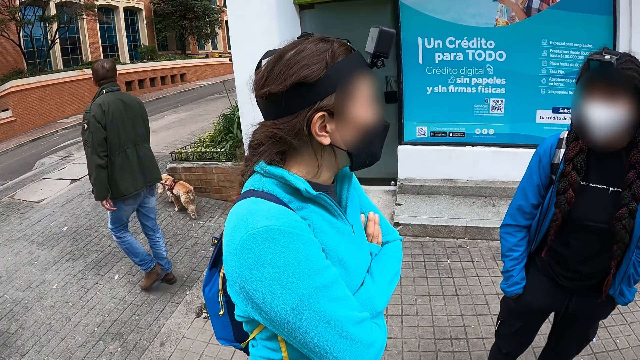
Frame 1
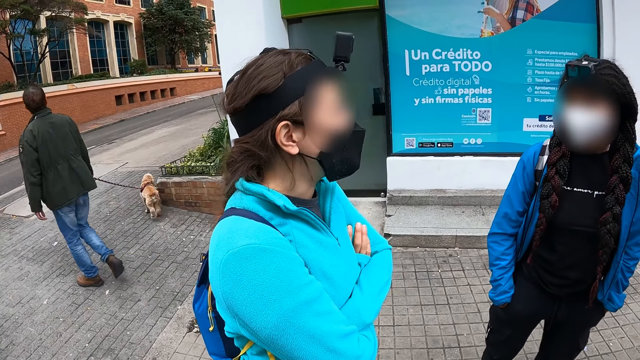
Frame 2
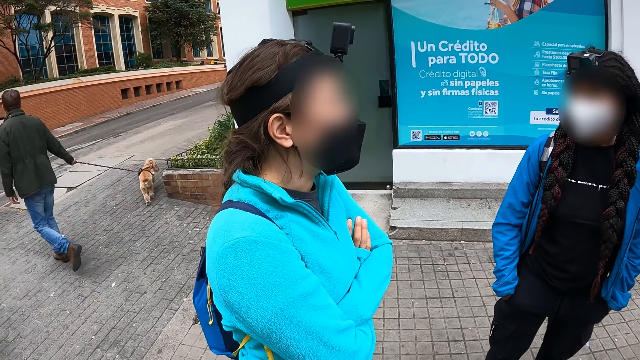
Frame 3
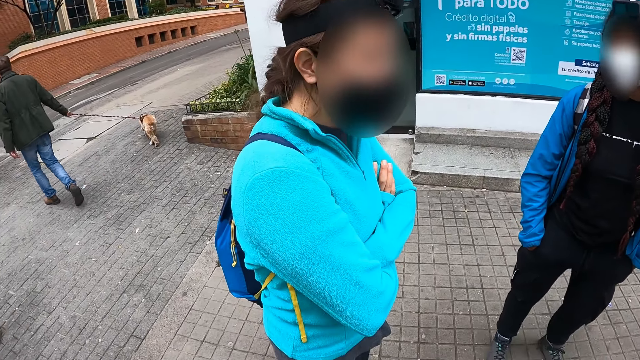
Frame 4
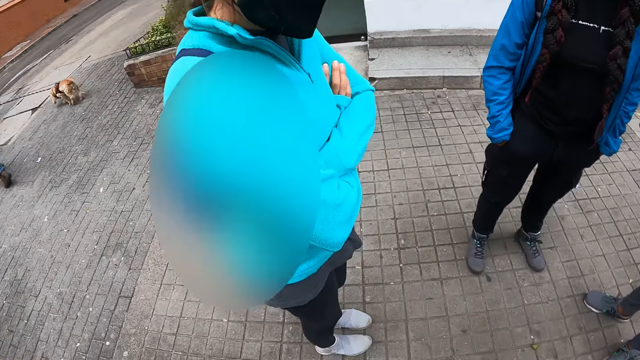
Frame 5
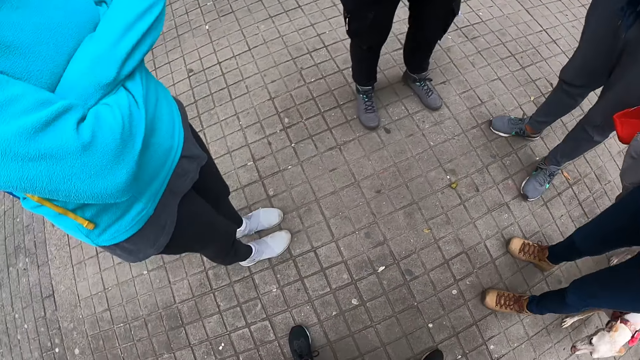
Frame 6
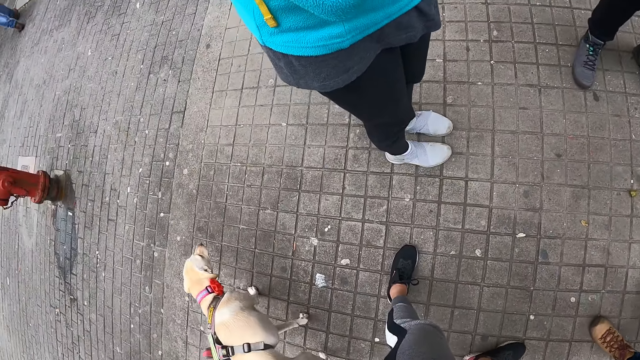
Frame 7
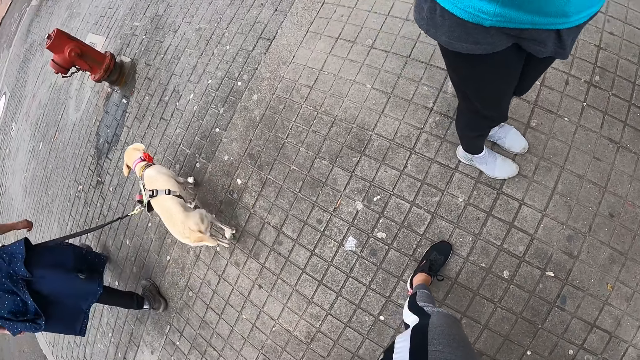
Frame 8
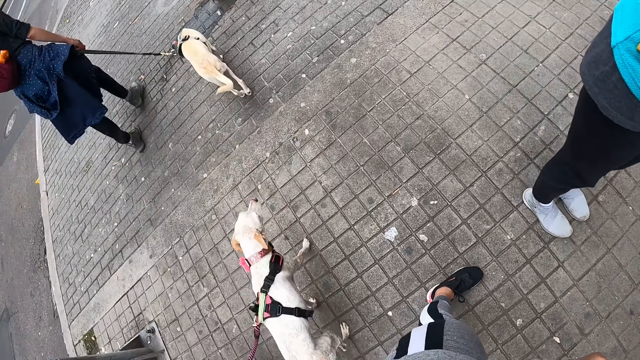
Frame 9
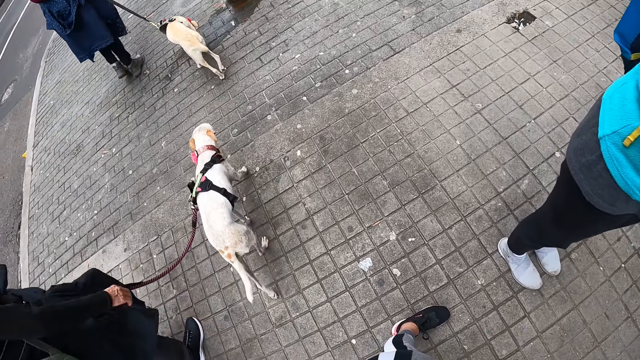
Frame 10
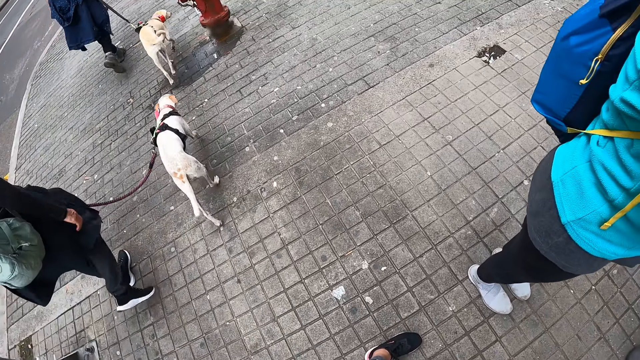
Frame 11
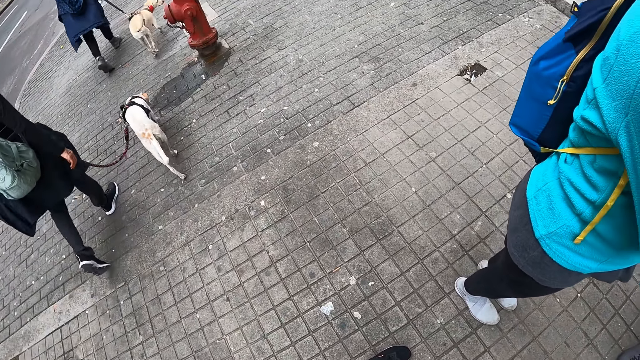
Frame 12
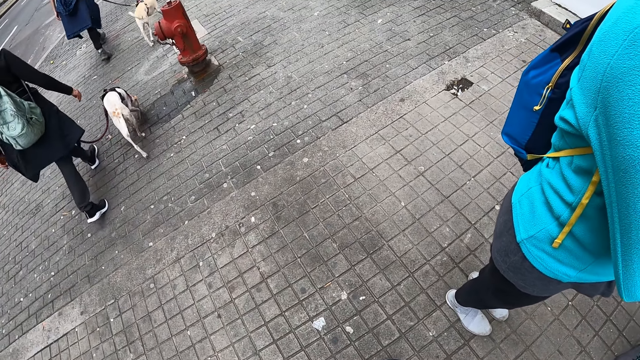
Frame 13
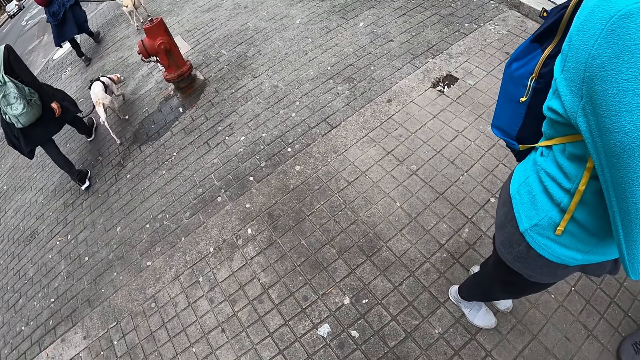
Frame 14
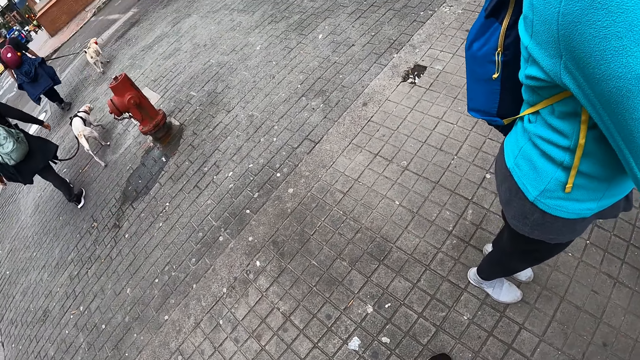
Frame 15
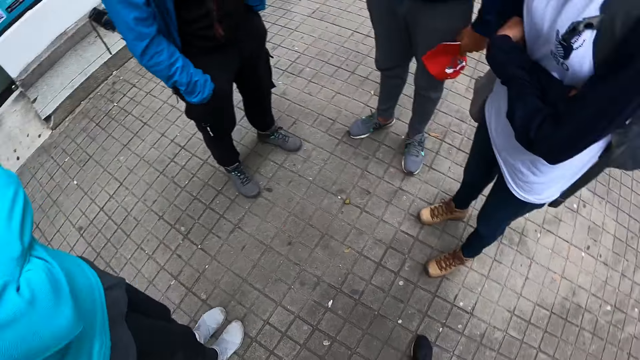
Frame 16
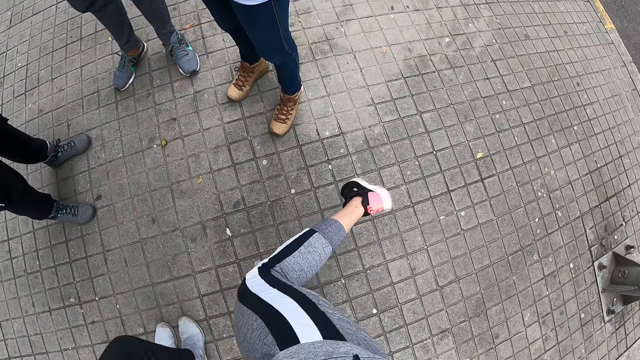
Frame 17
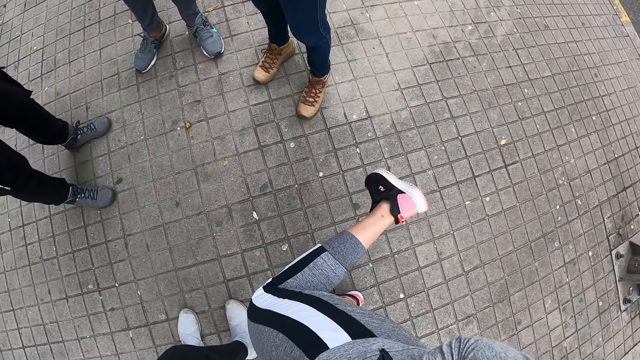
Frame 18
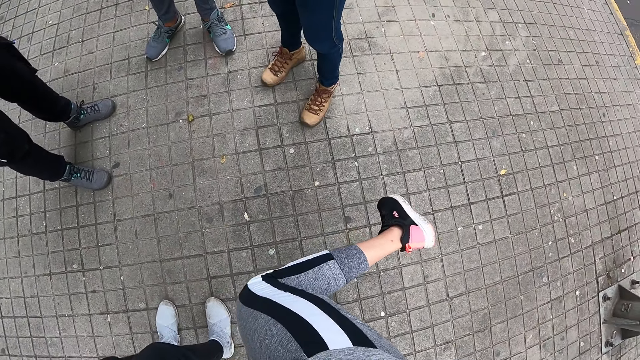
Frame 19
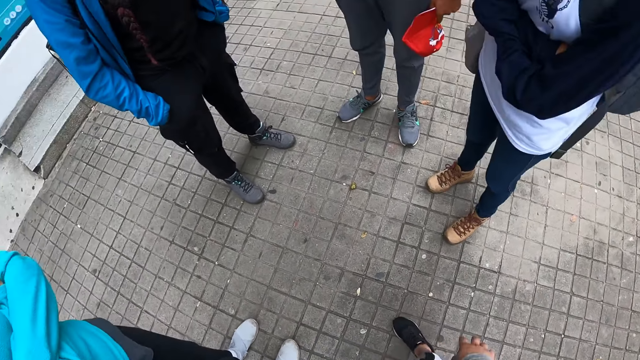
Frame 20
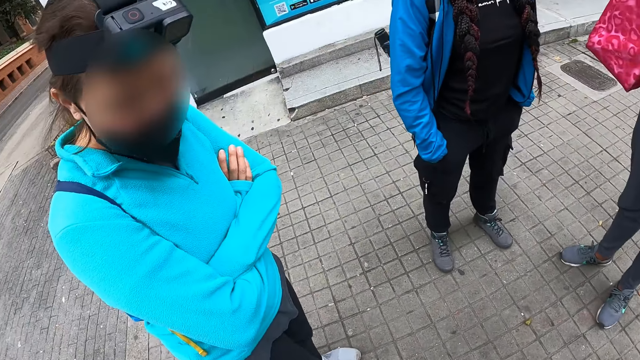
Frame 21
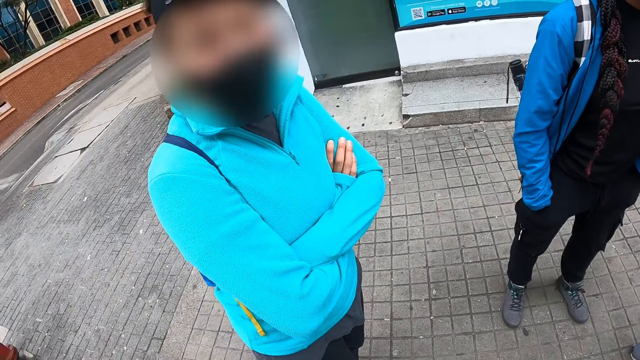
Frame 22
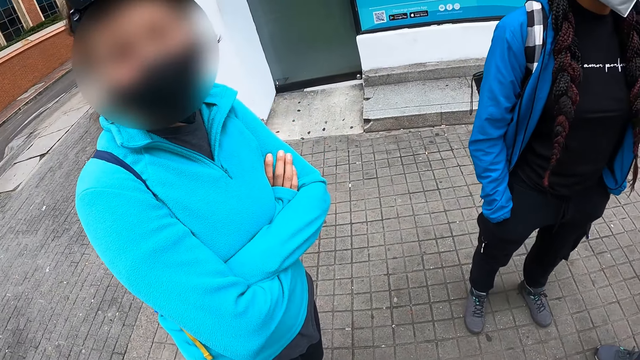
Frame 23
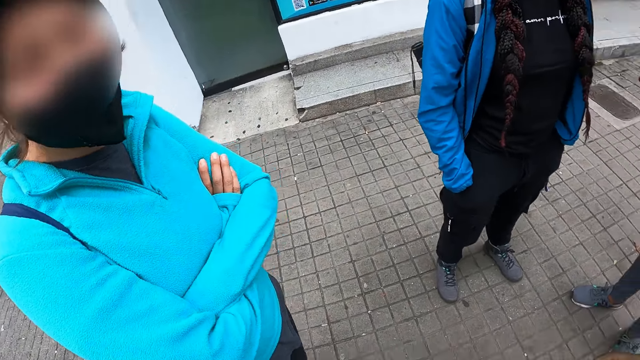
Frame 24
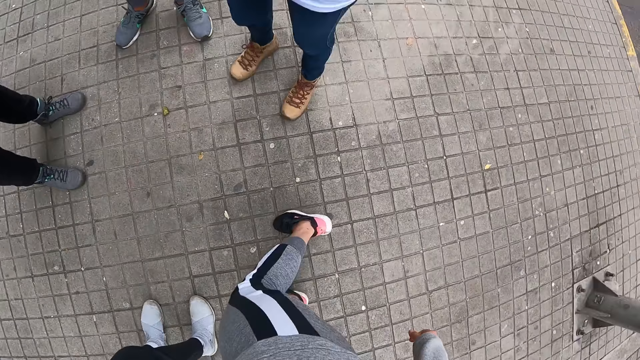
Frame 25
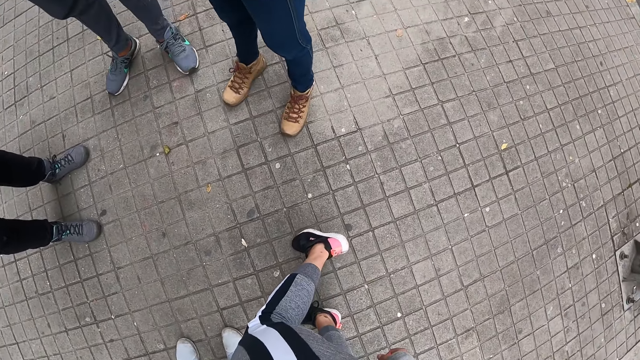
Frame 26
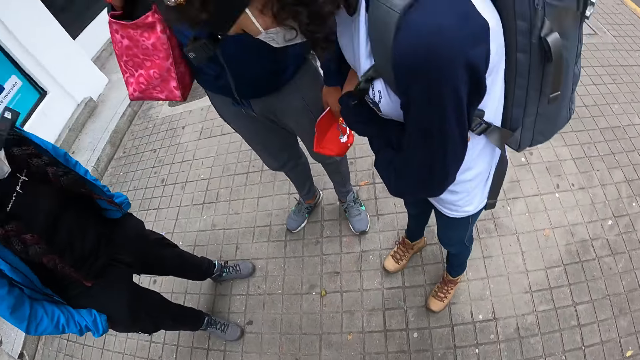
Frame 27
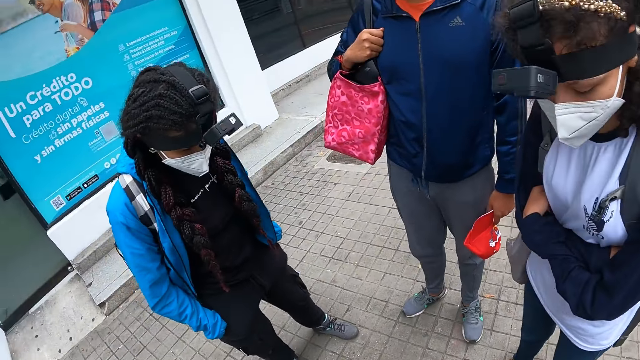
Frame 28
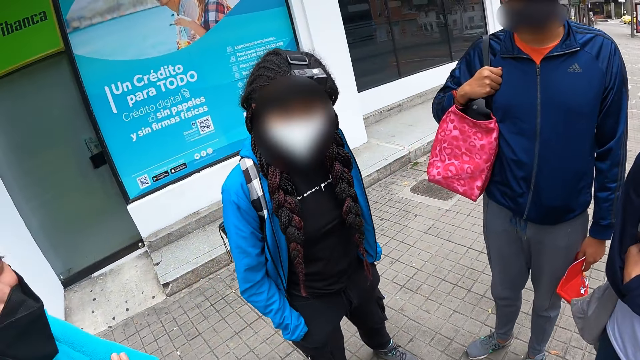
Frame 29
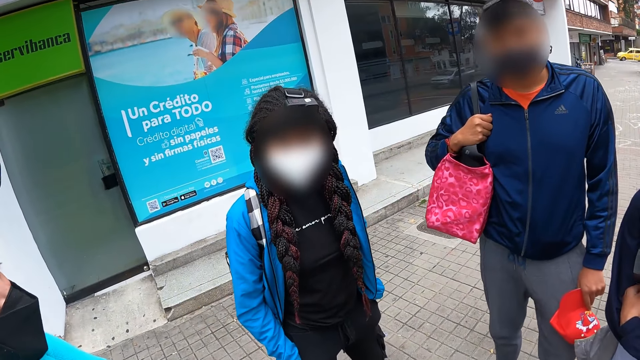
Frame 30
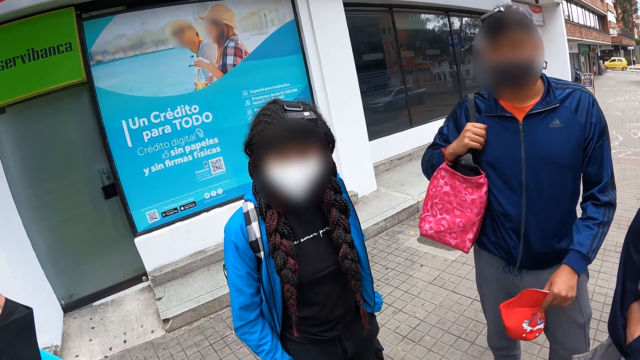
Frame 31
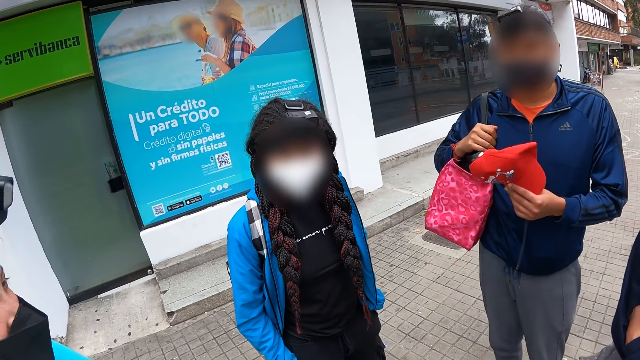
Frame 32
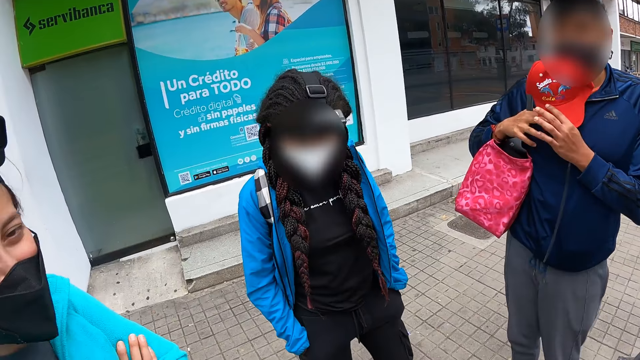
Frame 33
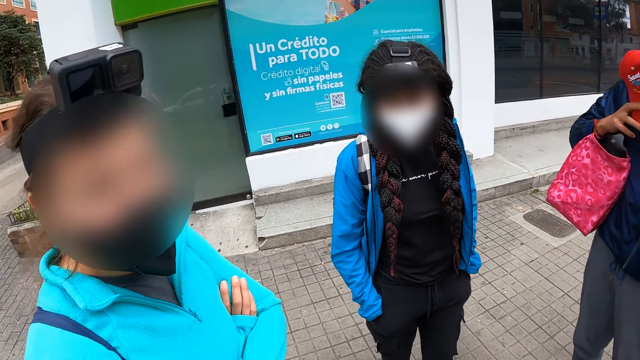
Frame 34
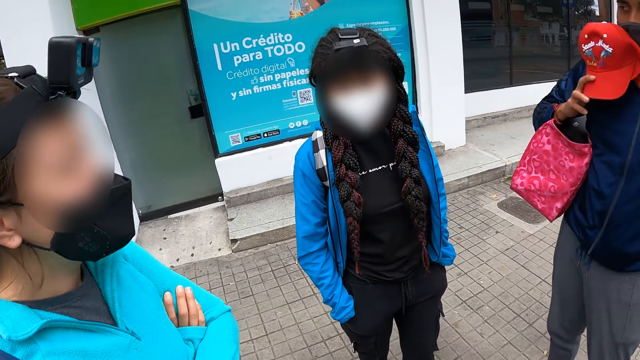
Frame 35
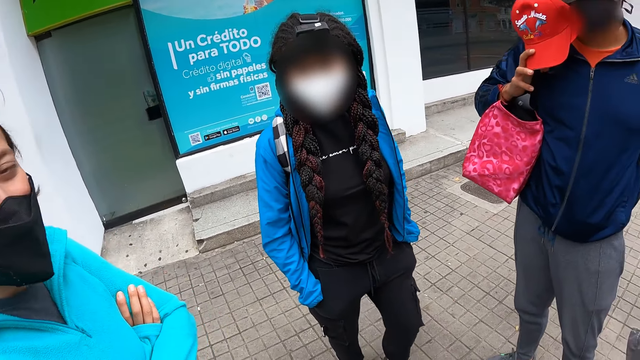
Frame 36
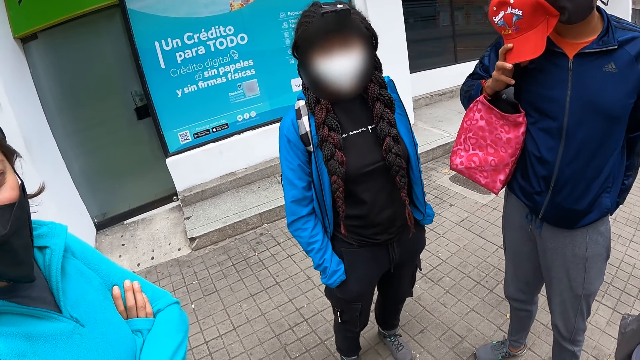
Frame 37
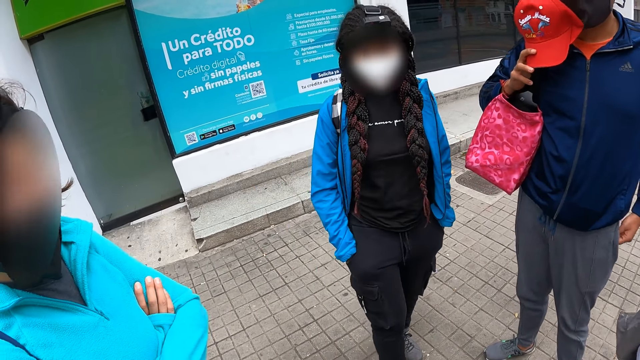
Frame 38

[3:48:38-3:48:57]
A dog and a woman walk past the left hand side of the camera wearer. Another dog and a man walk past the left hand side of the camera wearer. The camera wearer lifts her right leg up. She interacts with another woman. She interacts with the other woman, two more women and the man.

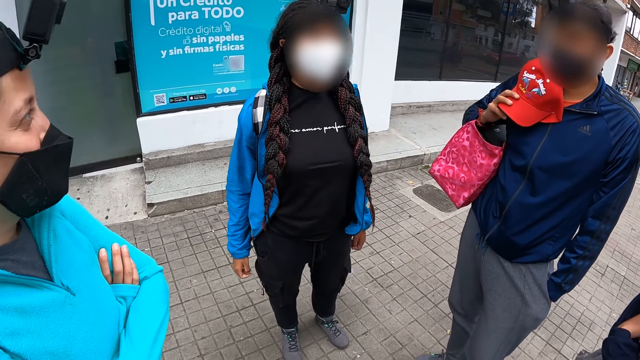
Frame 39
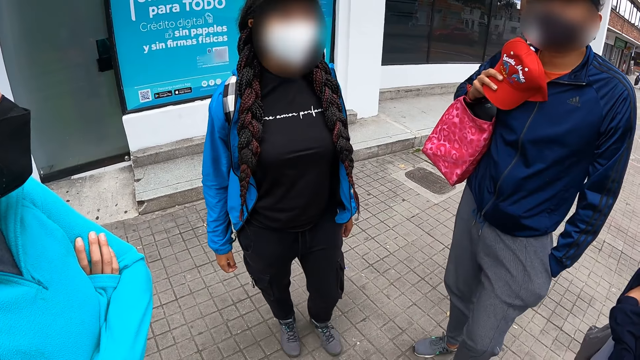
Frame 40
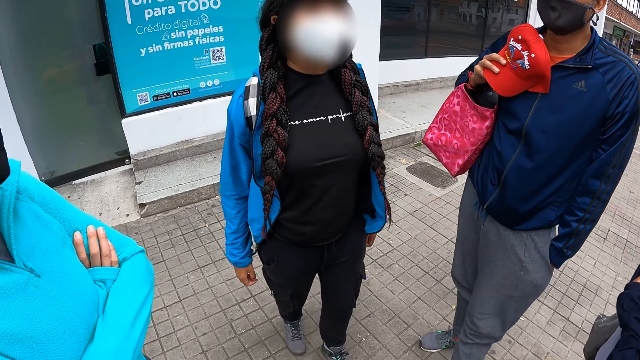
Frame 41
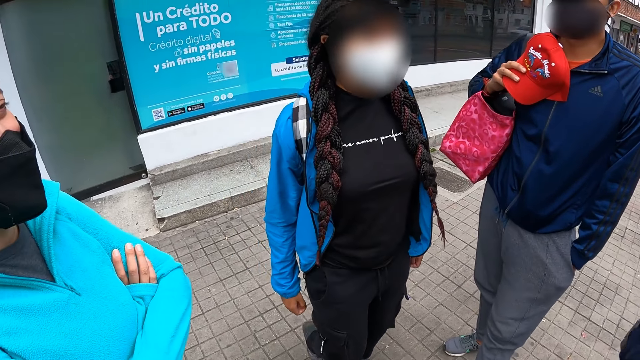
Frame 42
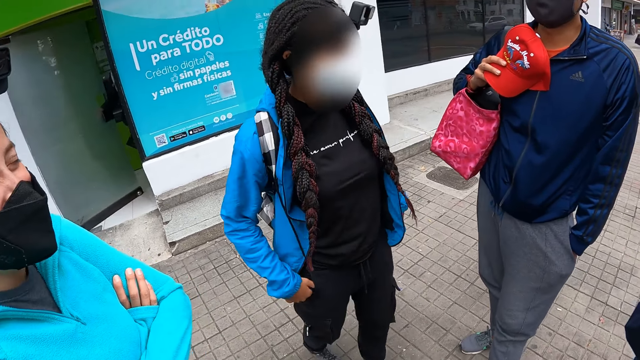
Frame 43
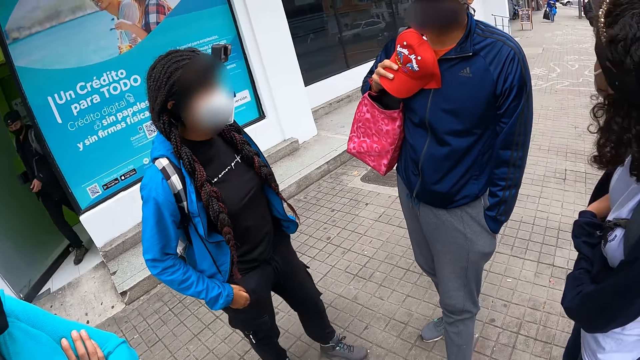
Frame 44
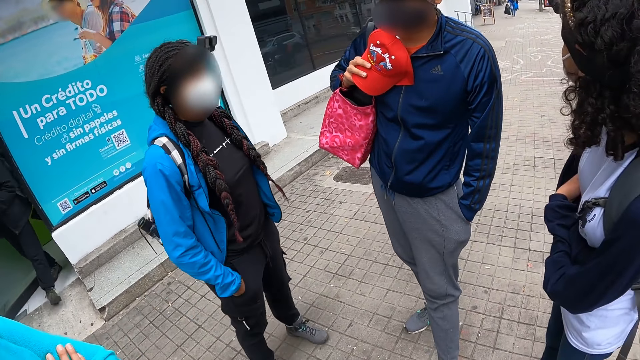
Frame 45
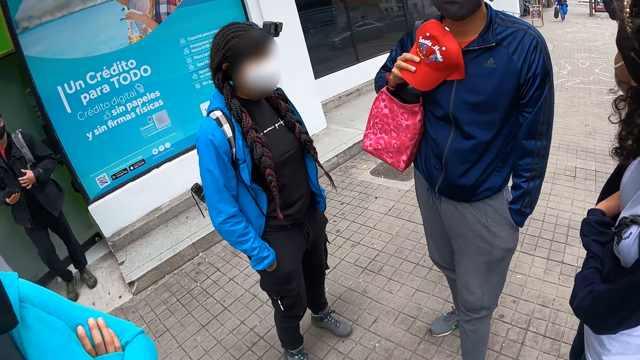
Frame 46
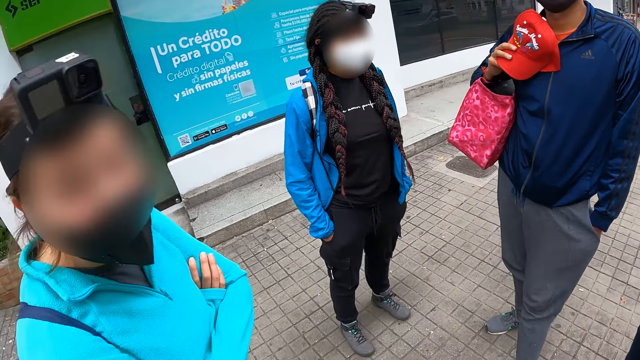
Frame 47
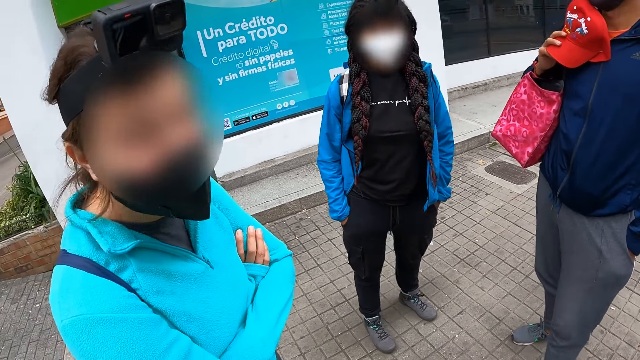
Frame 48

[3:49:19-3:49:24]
The man steps out of the ATM gallery.
